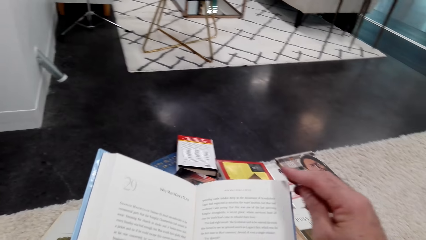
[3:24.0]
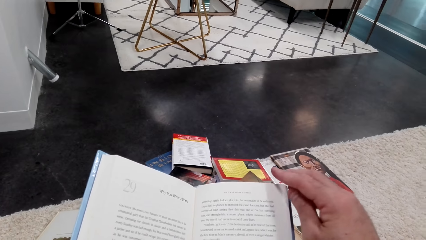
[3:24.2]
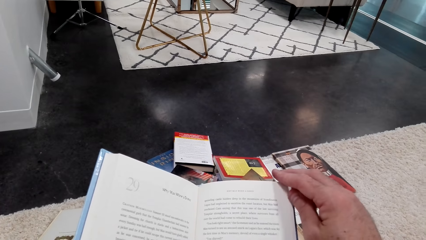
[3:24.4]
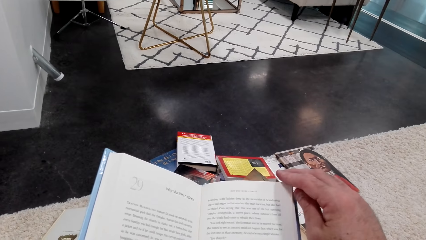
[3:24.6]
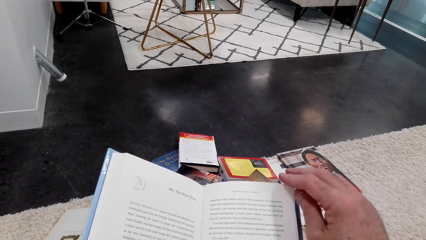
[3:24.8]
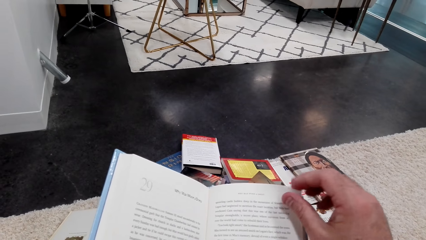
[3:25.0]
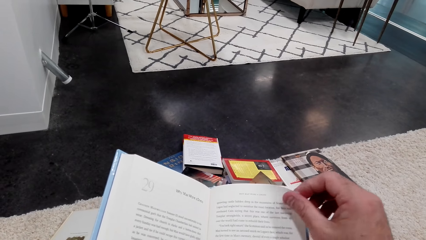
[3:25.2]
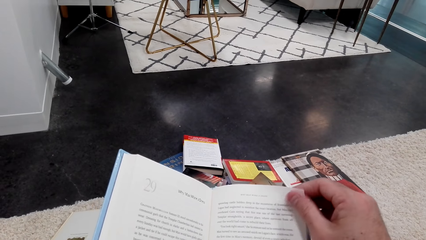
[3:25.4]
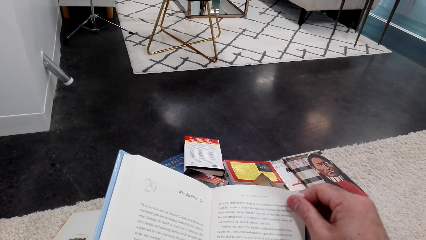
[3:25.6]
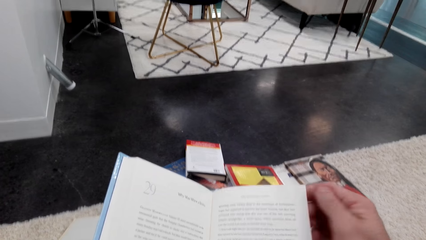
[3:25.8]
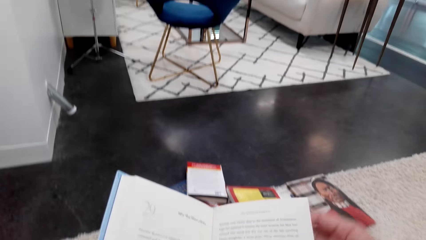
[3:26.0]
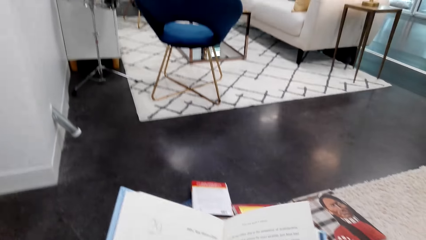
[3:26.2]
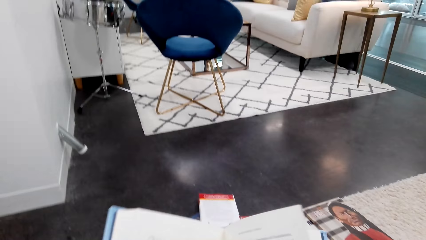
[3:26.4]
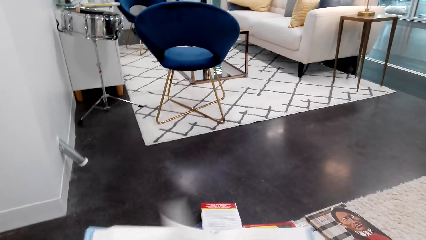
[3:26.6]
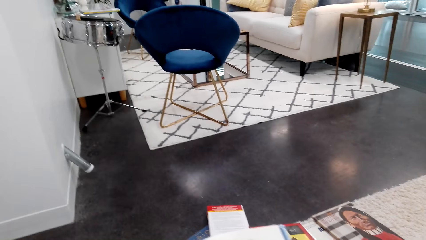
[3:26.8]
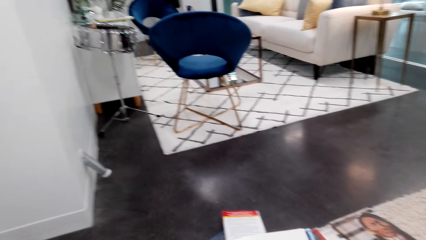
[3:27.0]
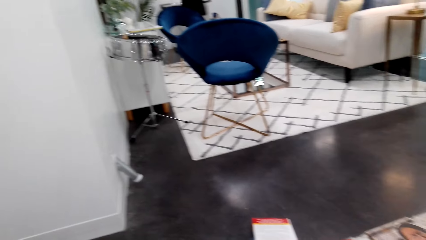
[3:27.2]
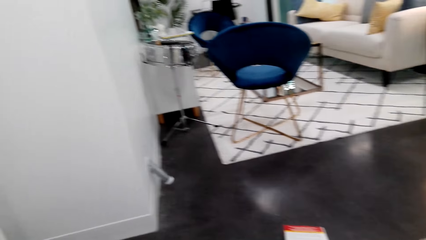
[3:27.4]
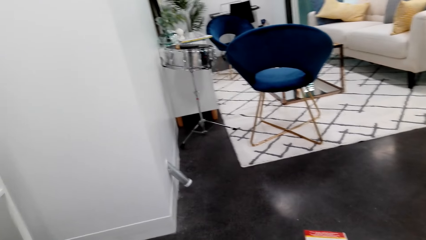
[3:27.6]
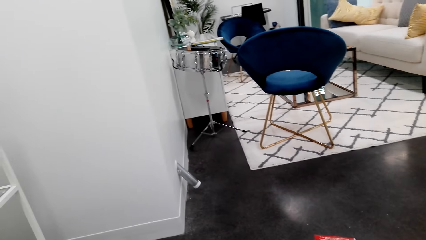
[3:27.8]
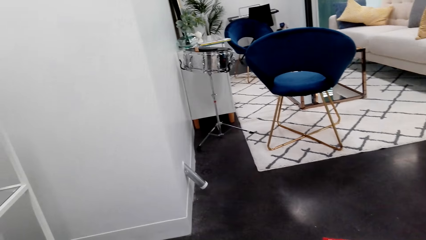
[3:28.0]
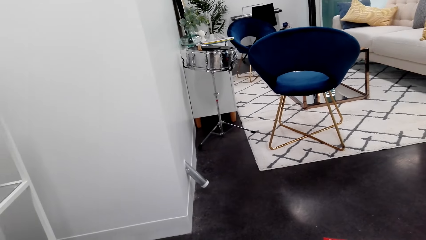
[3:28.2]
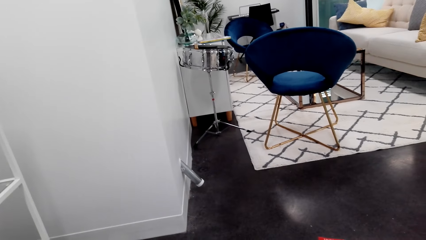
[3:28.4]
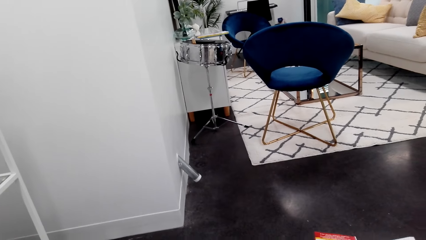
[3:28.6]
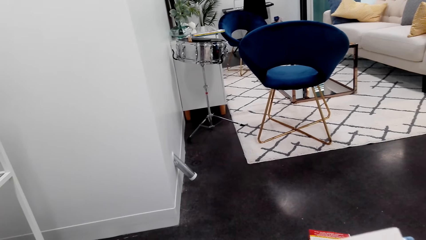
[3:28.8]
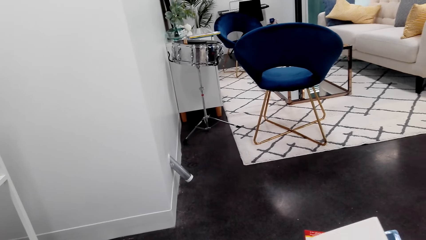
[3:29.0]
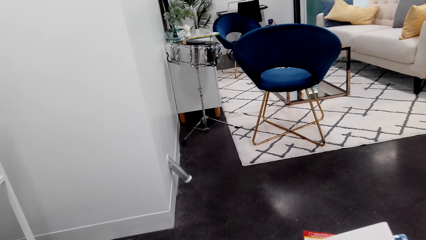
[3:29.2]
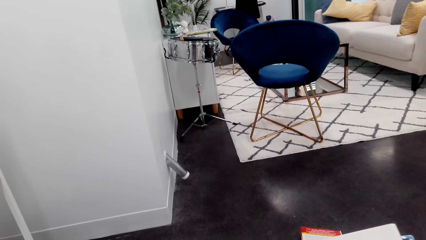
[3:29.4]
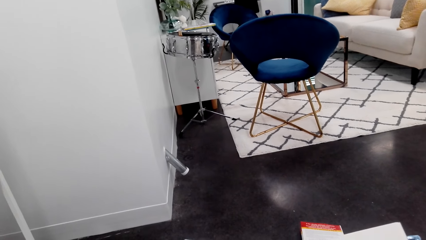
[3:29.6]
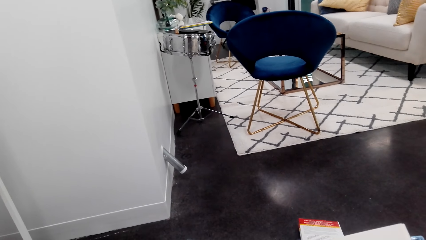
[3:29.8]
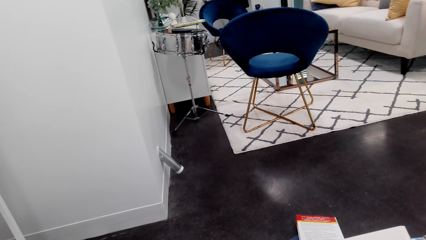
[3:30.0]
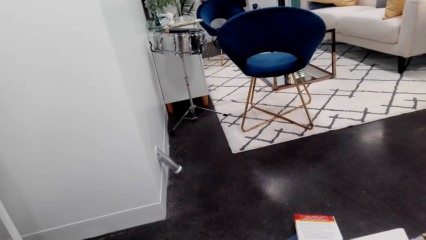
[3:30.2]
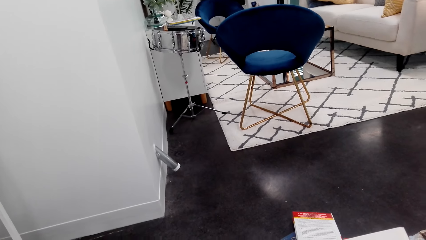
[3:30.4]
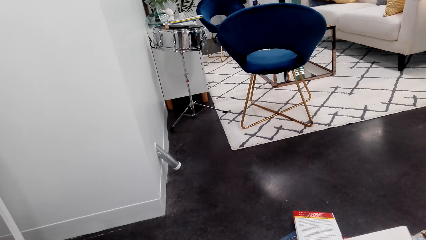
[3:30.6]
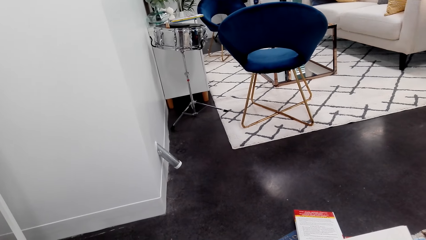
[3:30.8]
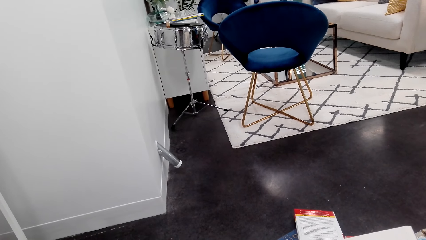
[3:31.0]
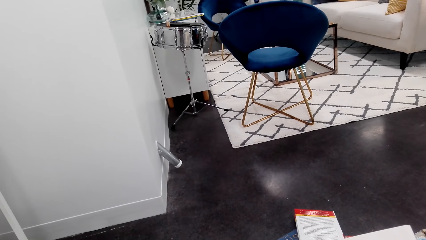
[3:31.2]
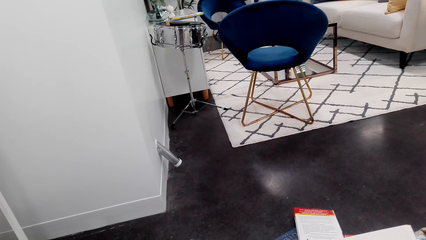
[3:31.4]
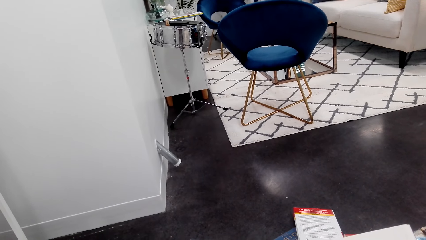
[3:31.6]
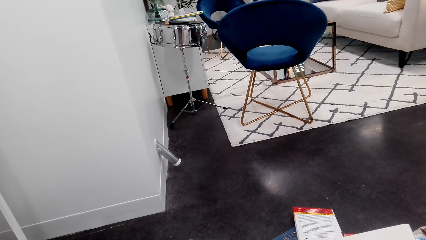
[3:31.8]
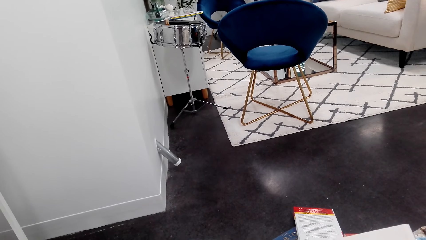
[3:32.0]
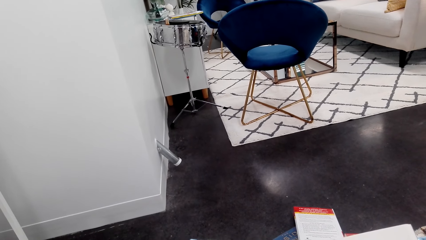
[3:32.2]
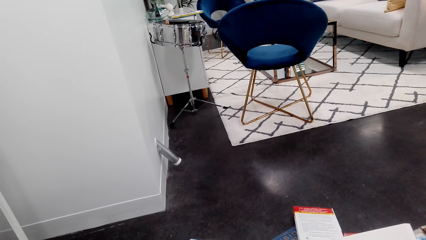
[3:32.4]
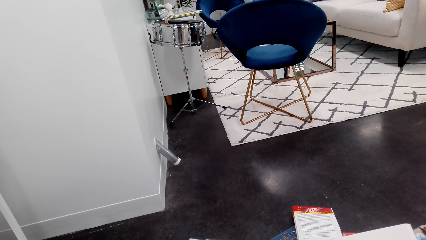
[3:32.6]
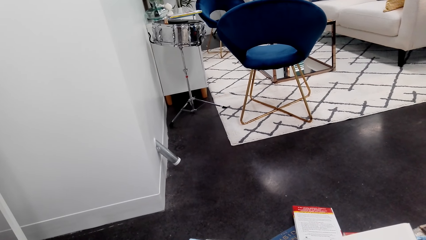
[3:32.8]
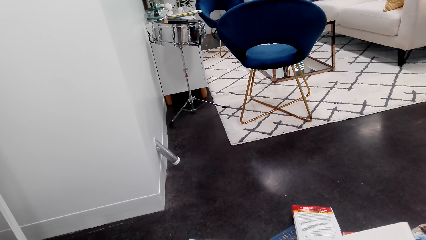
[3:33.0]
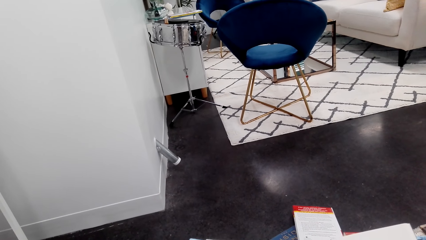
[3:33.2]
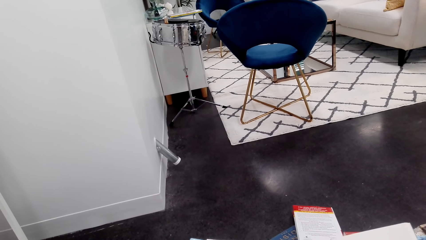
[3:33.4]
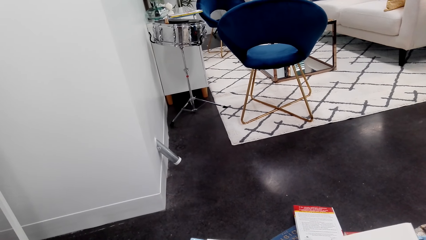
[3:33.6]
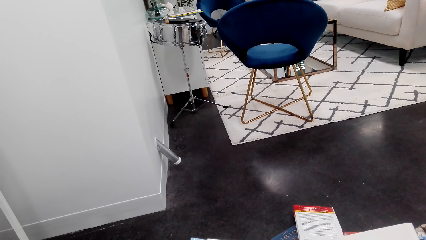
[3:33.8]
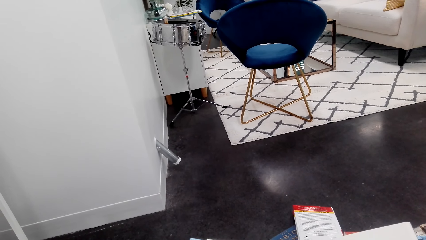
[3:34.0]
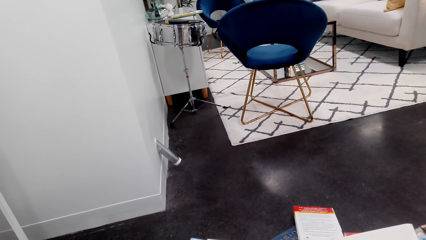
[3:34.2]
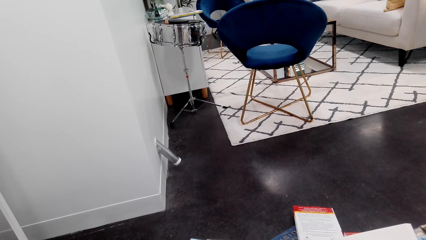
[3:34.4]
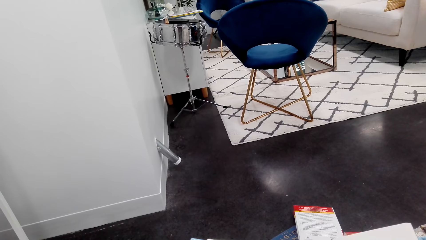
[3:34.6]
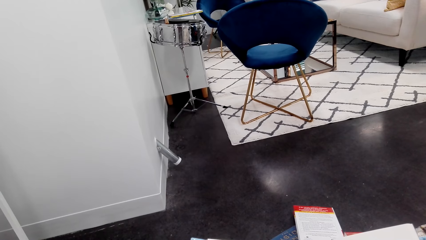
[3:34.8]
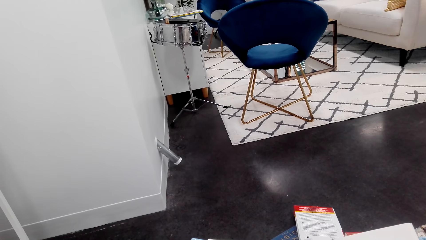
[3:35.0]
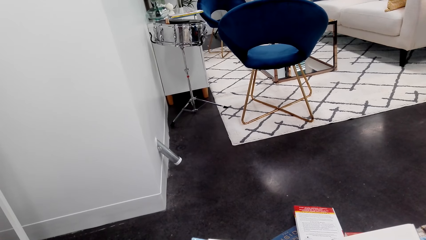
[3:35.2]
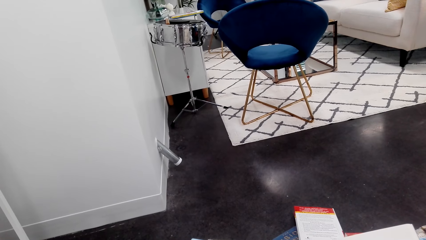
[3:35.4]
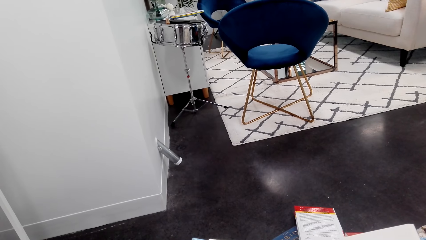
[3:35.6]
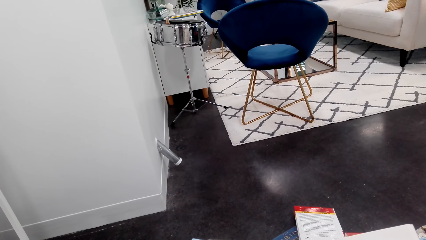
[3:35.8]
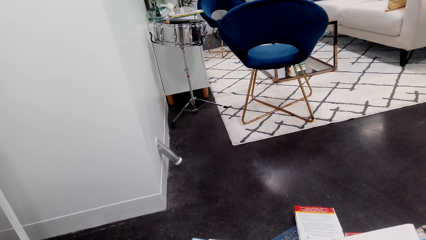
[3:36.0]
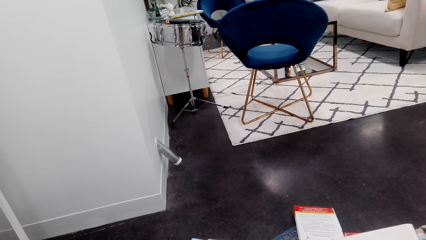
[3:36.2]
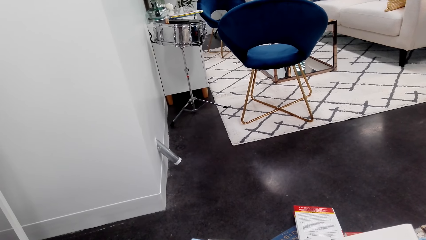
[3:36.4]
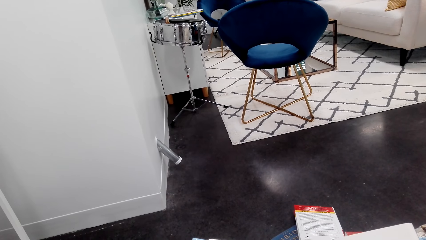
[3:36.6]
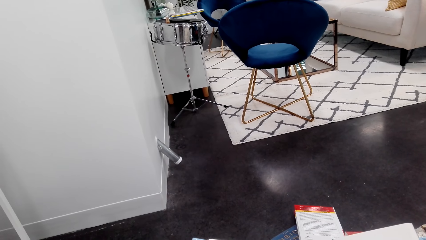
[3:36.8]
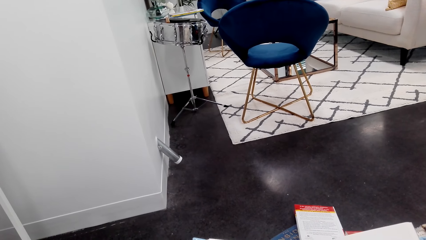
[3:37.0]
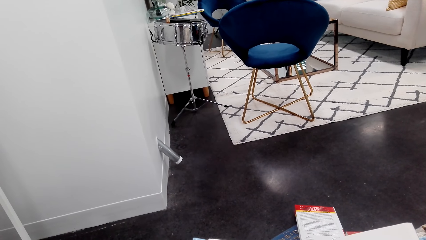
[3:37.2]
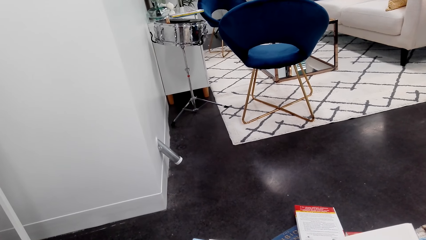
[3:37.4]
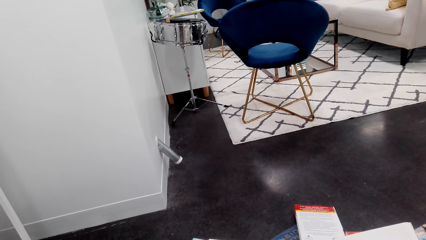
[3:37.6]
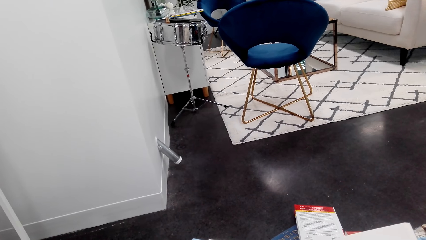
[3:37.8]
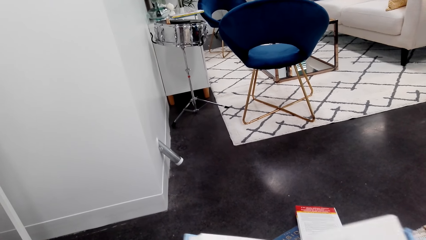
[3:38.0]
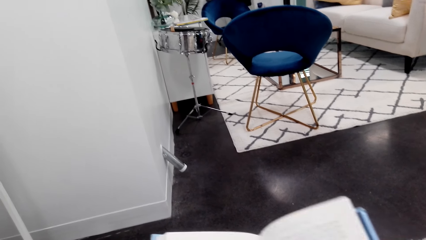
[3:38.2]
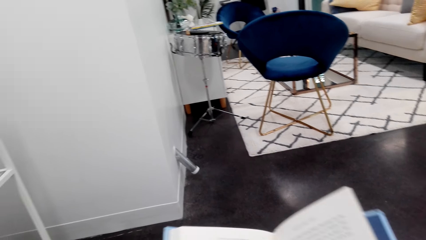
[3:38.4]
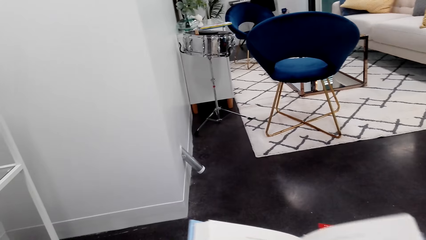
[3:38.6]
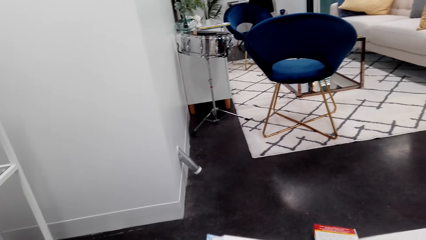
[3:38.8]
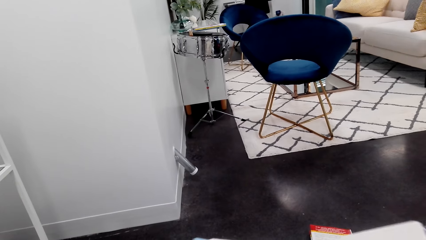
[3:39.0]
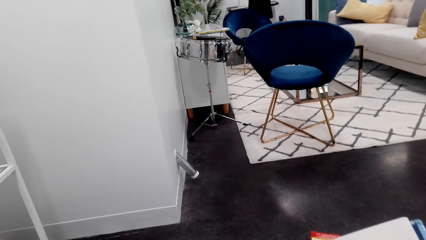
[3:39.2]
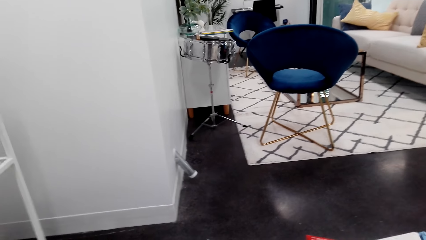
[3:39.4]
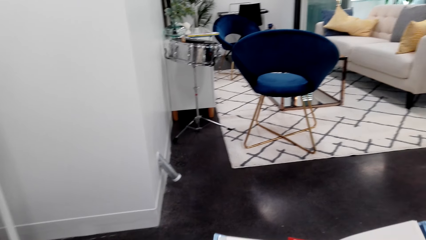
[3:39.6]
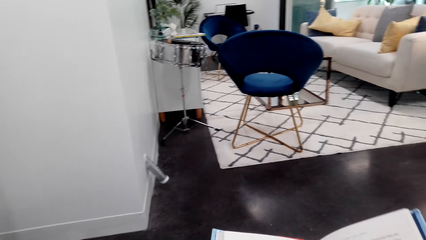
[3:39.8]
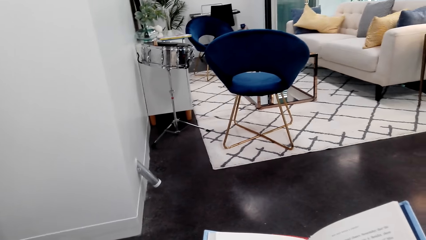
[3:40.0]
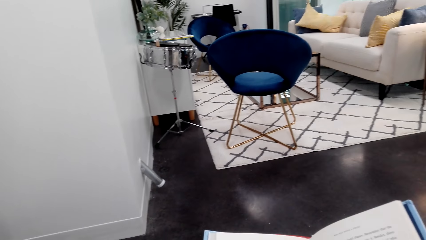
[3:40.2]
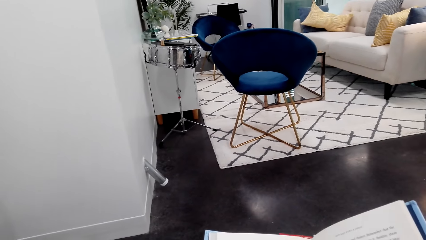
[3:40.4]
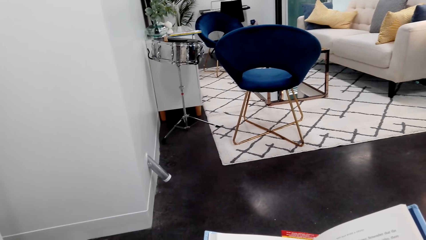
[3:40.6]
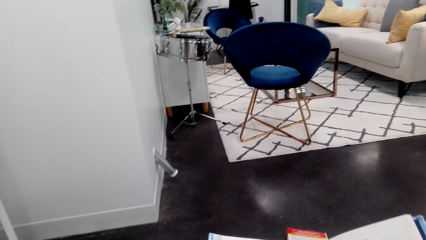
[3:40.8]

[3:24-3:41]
The camera wearer flips a page of the book. They look aside. They read the book and move the book.
